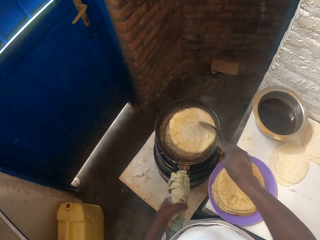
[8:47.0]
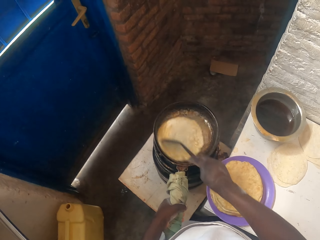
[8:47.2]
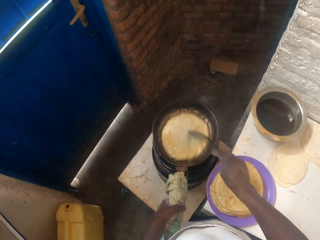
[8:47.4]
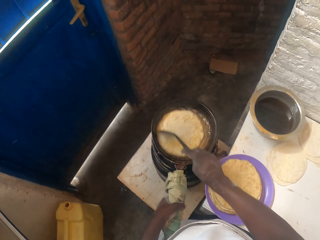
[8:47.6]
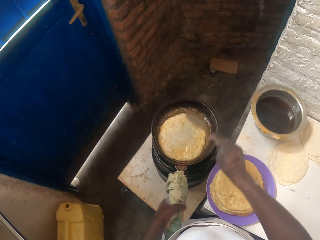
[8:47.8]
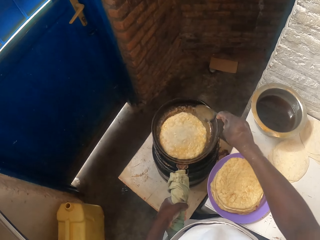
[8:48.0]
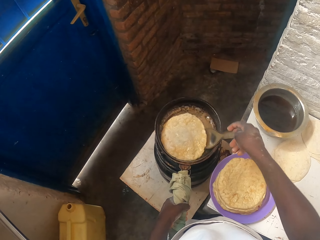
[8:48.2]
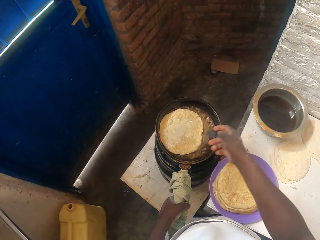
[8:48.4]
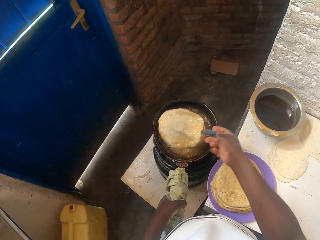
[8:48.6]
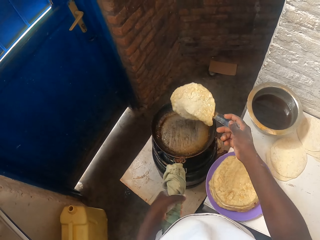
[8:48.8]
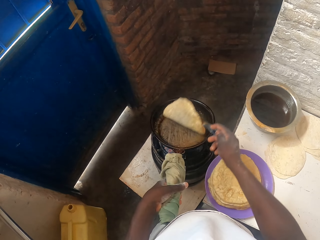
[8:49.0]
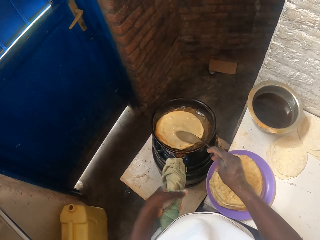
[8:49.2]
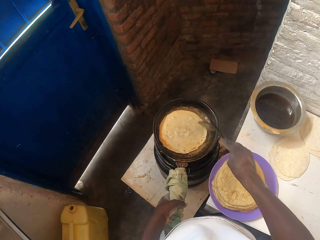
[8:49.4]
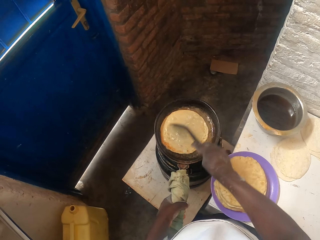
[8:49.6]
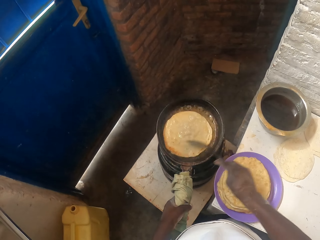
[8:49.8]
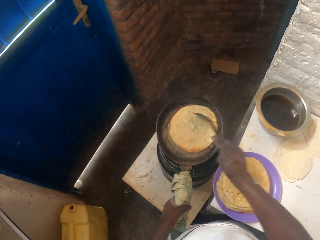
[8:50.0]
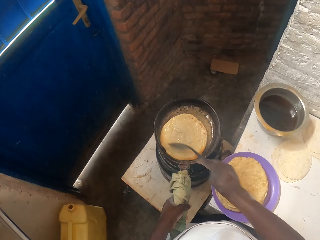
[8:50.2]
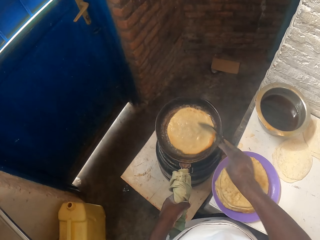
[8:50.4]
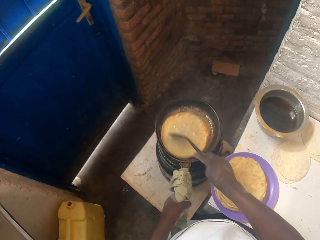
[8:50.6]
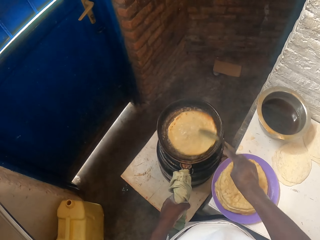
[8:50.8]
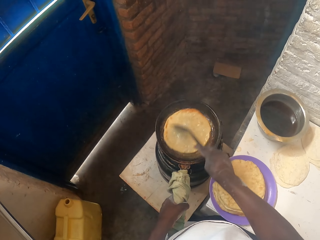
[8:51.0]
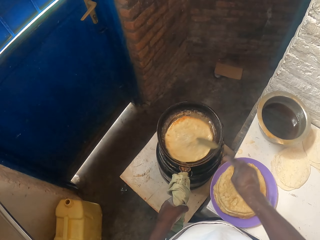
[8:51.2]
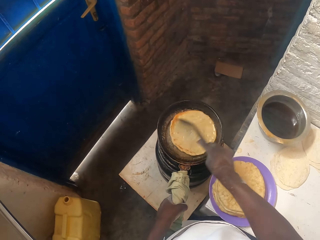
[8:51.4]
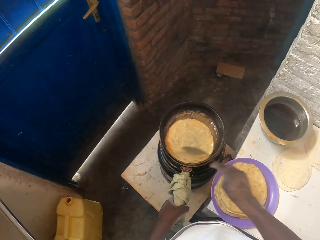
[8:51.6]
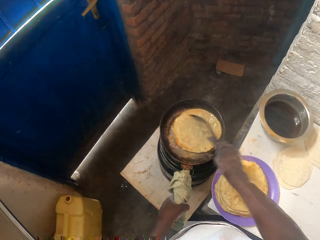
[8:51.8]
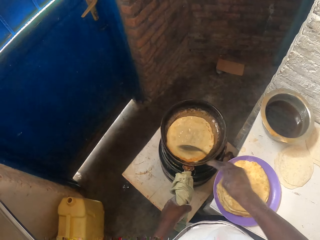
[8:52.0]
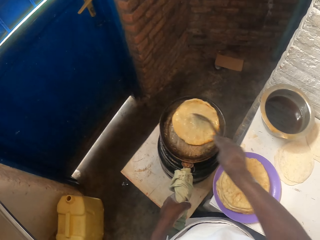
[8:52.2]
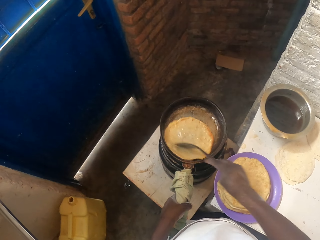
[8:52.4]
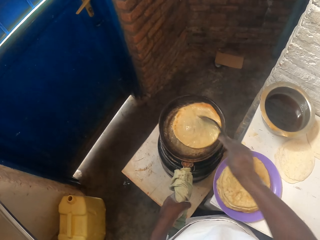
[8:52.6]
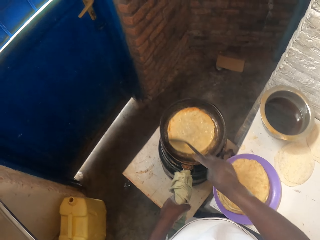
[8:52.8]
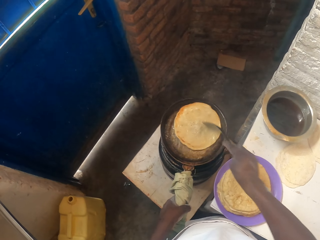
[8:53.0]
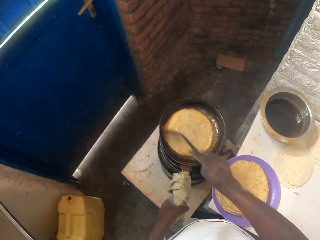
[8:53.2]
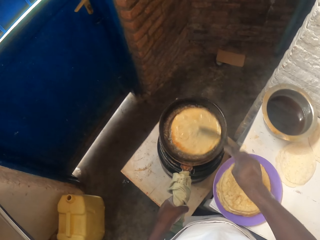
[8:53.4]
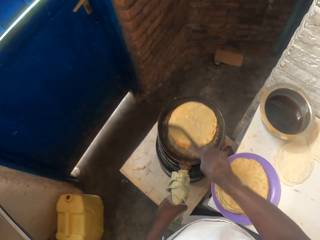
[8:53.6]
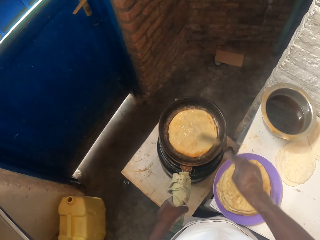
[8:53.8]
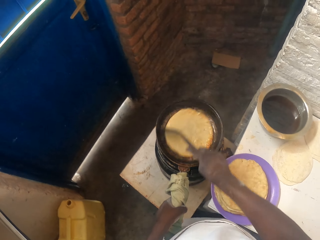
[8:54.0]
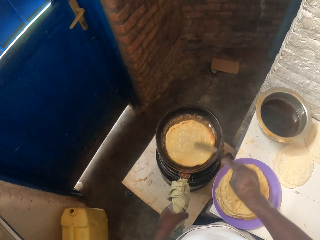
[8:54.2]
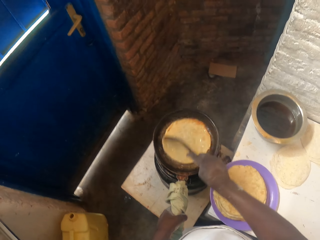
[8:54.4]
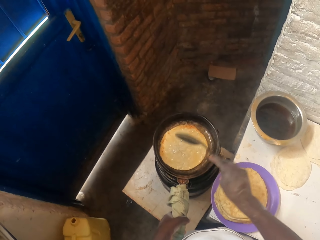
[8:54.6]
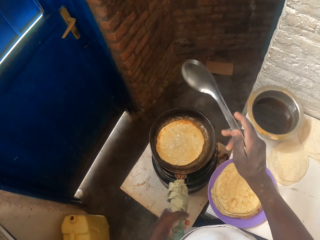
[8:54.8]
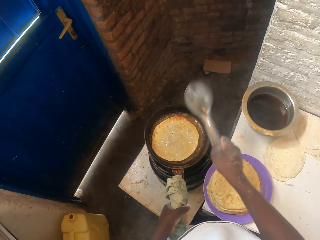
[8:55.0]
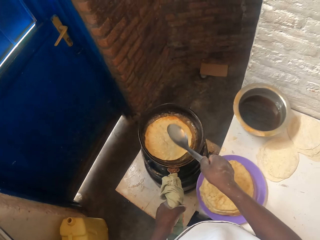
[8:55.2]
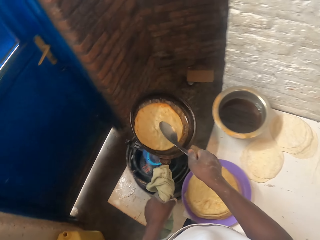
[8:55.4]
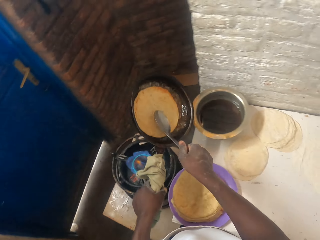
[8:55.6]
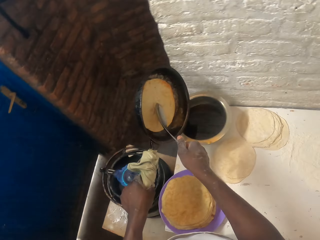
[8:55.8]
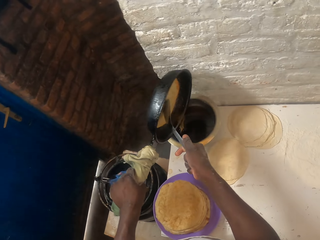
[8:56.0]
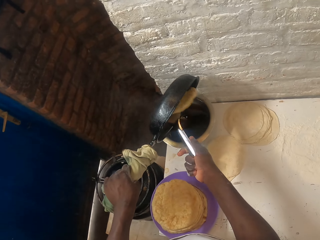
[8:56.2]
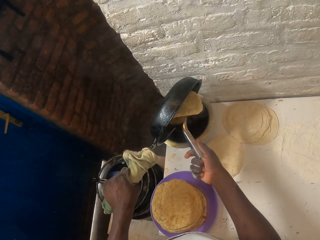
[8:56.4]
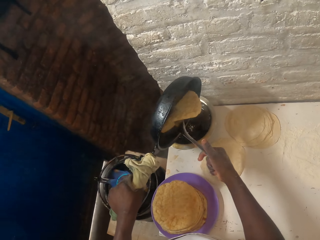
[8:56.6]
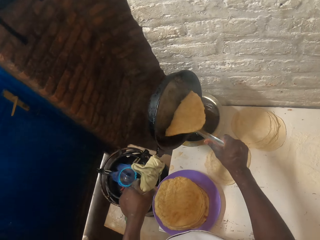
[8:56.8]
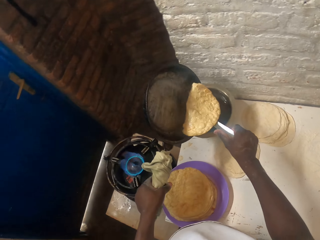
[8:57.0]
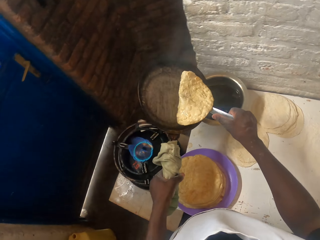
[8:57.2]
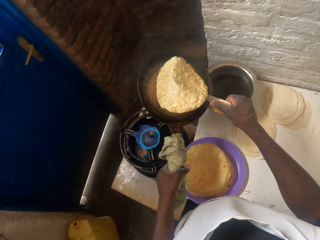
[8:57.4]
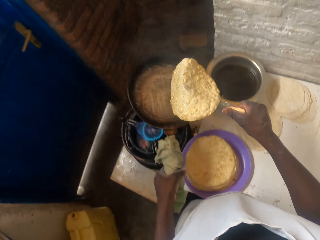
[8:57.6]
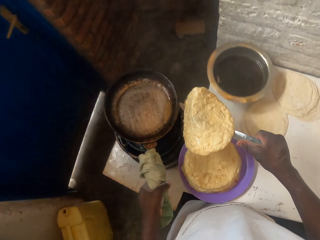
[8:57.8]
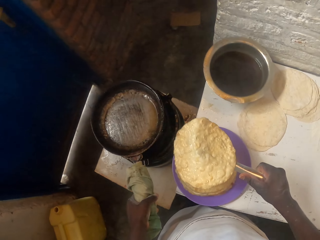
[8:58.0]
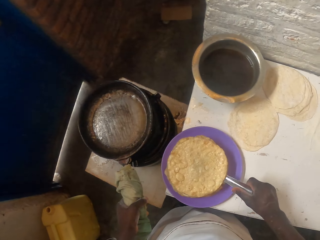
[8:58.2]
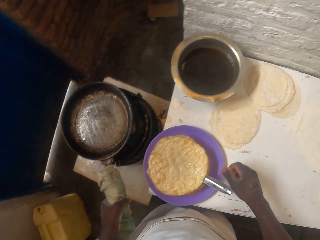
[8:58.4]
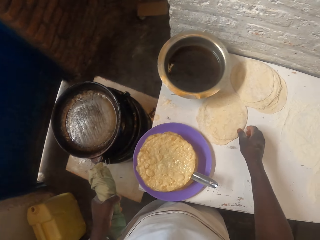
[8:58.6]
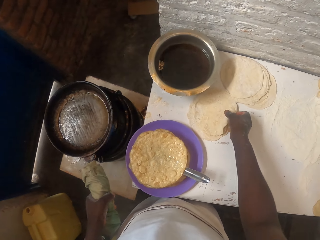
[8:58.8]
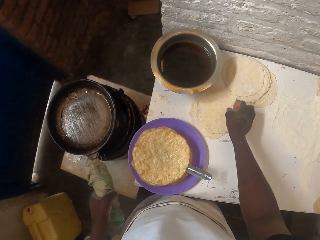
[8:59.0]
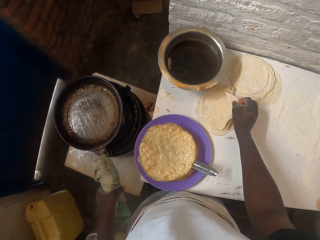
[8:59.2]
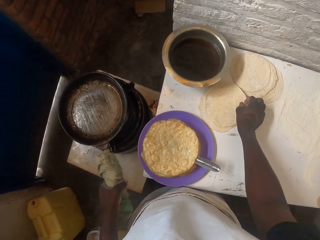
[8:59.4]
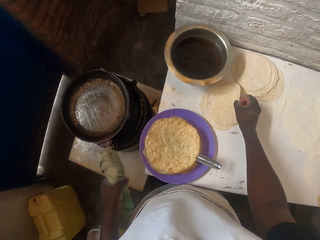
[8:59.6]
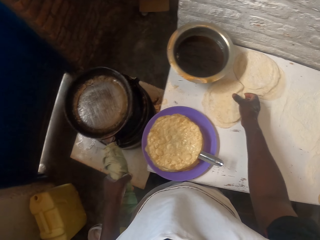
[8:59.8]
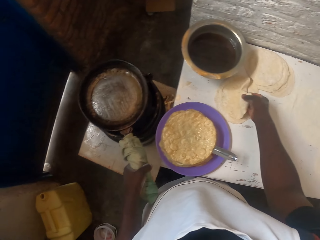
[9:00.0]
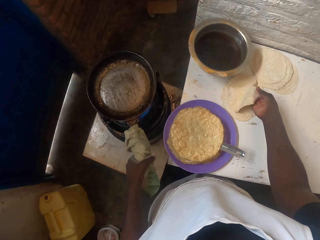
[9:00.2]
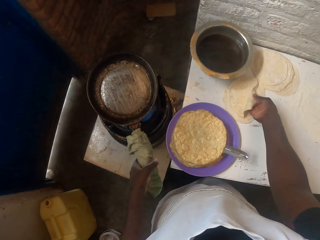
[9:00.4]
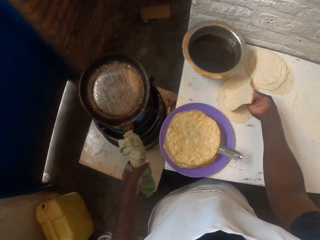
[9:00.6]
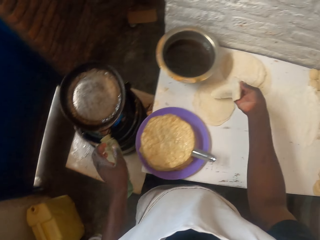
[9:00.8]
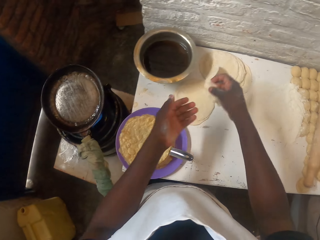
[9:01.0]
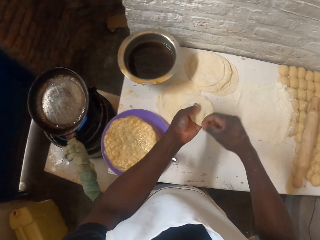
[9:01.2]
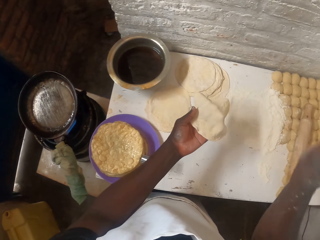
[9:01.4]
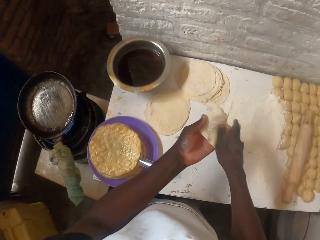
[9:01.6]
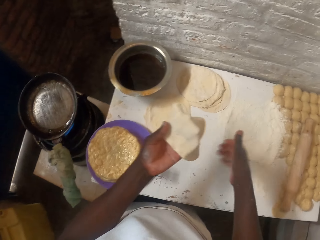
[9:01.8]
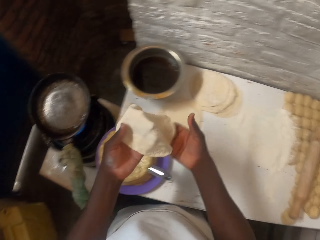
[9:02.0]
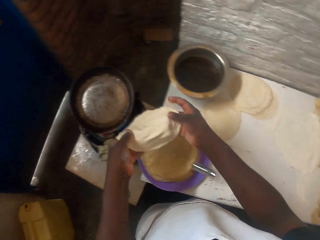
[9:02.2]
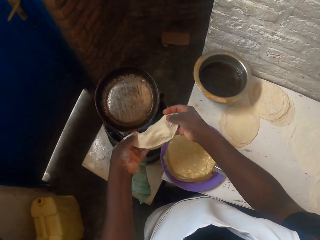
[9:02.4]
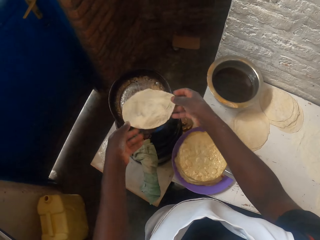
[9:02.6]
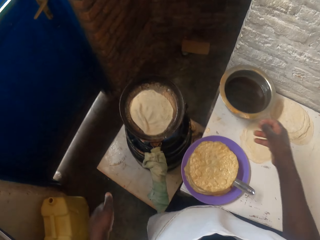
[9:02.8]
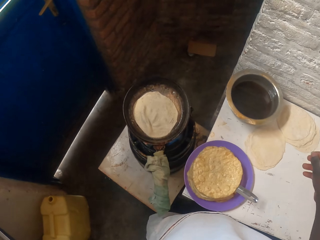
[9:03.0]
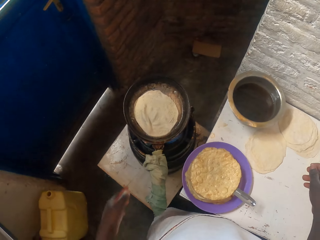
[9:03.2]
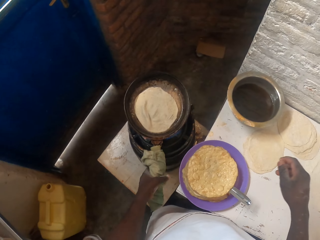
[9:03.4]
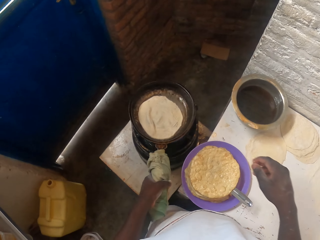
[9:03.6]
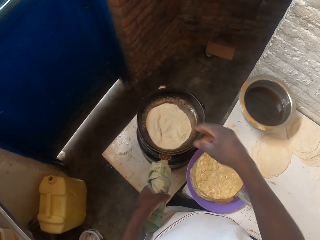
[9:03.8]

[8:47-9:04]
The camera wearer scoops the roti with the serving spoon. They lift the roti. They turn the roti. They place the roti on the cooking pan. They move the roti with the serving spoon. They lift the serving spoon. They lift the cooking pan. They touch the roti with the serving spoon. They turn the cooking pan. They hold the roti with the serving spoon. They pour oil into the cooking pot. They turn the cooking pan. They lift the flat bread. They place the cooking pan on the gas cooker. They place the roti in the bowl. They pick a dough from the table. They hold the dough. They move the cooking pan with the left hand. They touch the dough. They hold the dough with the other hand. They hit the dough with the right hand. They wipe the dough. They hold the dough. They throw the dough on the cooking pan. They hold the cooking pan with the left hand.

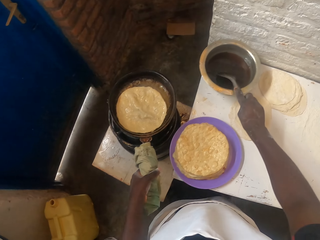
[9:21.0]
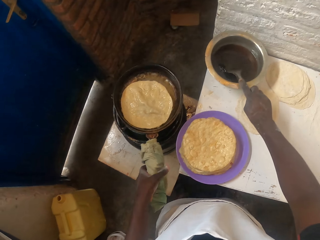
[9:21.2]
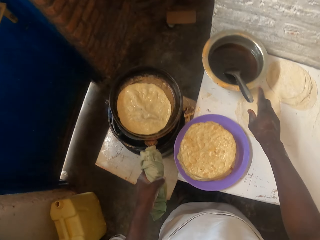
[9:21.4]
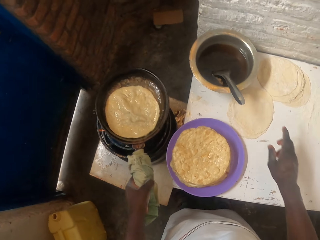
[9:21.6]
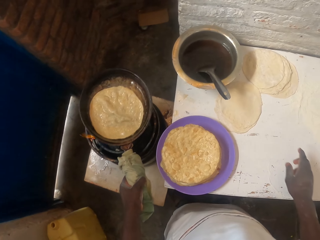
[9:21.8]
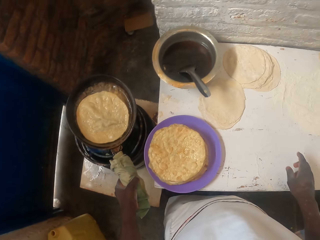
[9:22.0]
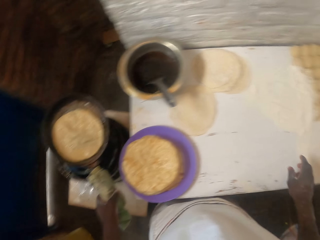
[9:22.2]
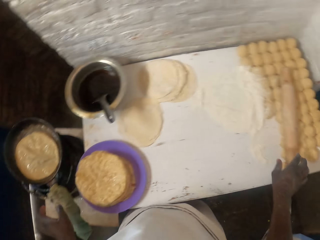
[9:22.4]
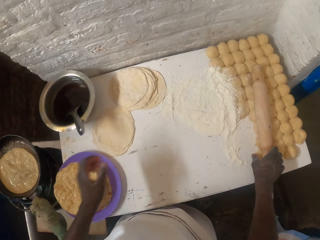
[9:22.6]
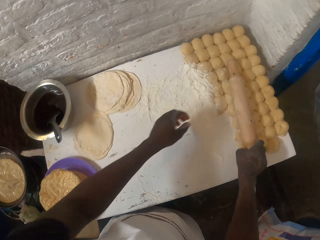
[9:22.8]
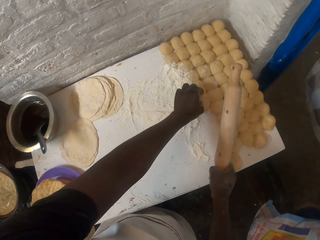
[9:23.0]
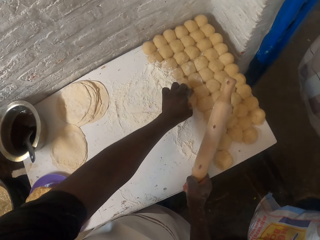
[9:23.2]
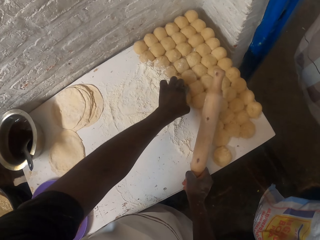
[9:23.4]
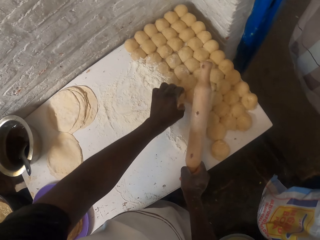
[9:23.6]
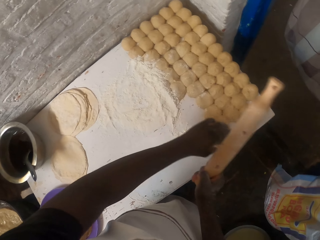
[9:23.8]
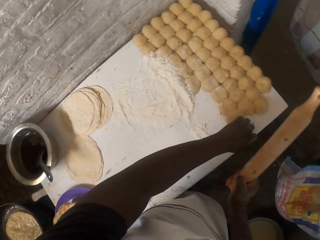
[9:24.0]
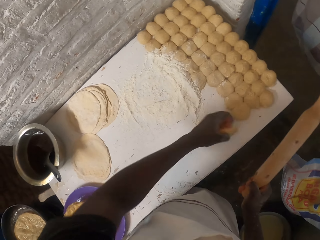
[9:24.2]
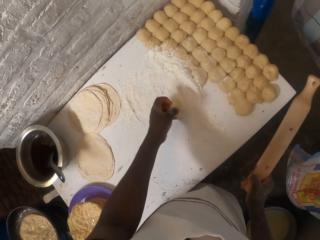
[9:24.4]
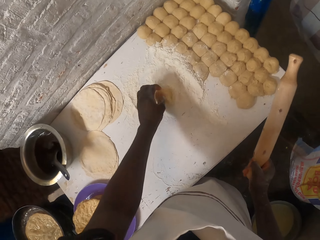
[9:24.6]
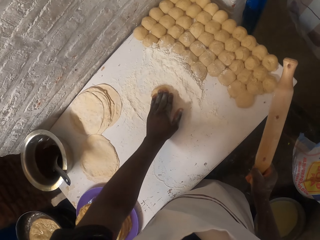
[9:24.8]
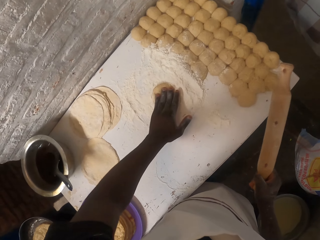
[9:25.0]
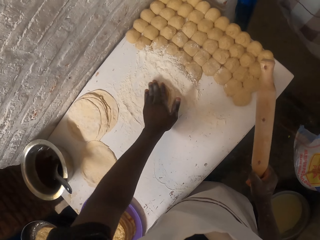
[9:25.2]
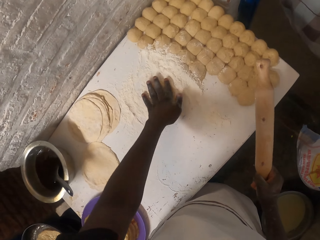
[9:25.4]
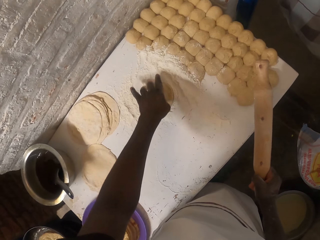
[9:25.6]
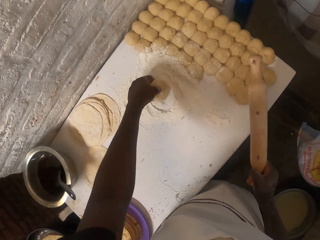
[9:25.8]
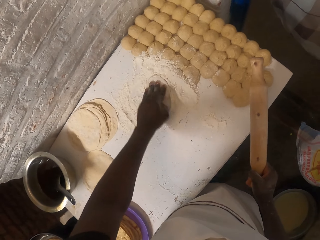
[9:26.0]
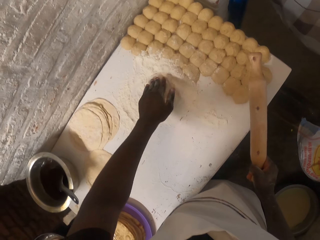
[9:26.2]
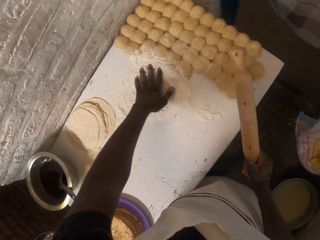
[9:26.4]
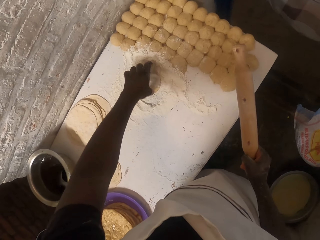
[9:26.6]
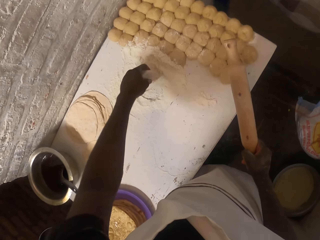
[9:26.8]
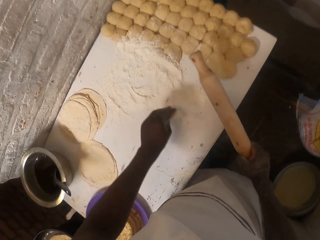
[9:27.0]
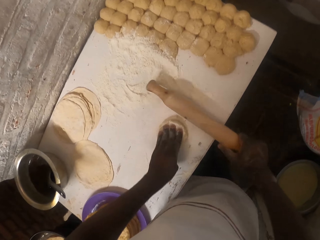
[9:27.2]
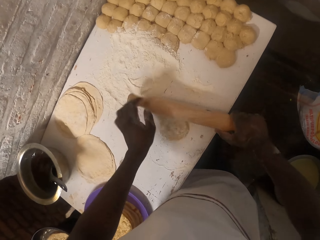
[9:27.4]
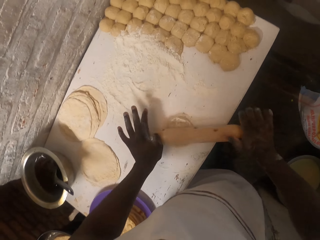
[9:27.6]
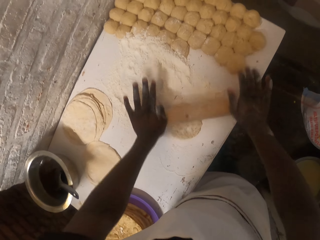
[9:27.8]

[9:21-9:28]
The camera wearer puts the spoon in the cooking pot with oil. They pick up a rolling pin. They pick up a dough on the table. They put the dough to the flour on the table. They apply flour on the dough.
